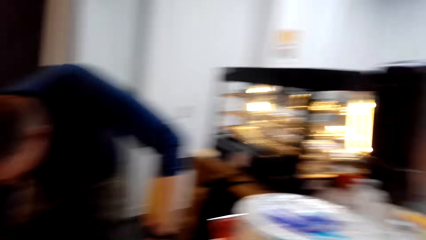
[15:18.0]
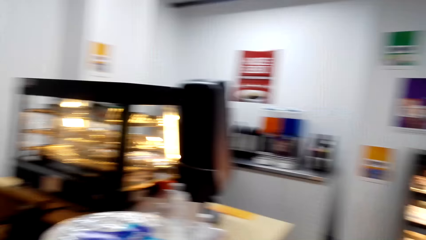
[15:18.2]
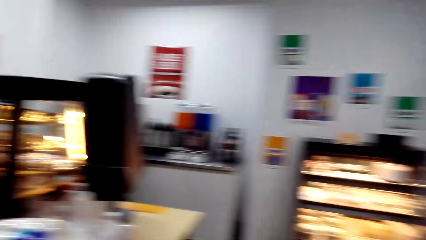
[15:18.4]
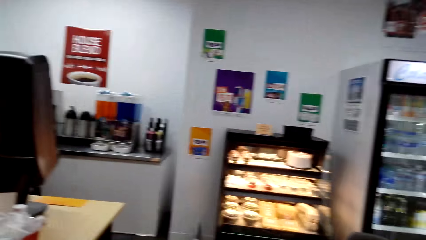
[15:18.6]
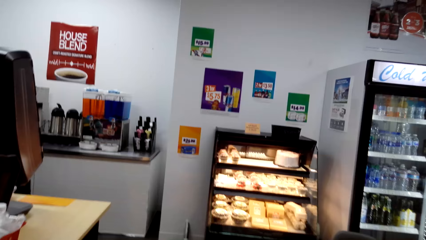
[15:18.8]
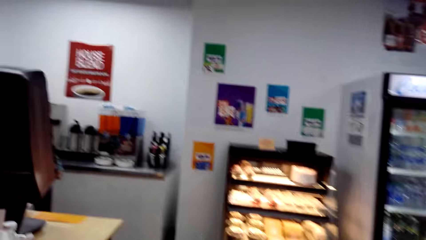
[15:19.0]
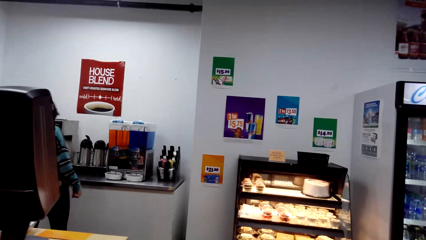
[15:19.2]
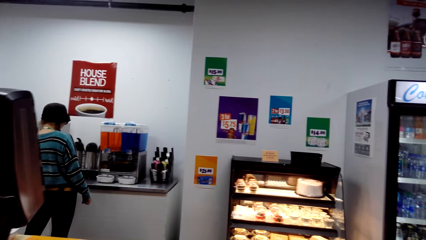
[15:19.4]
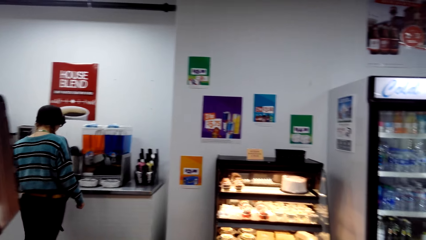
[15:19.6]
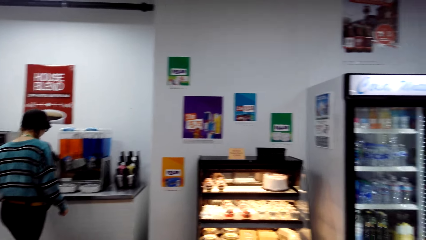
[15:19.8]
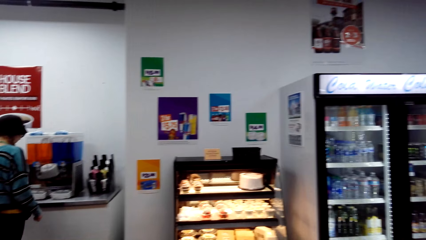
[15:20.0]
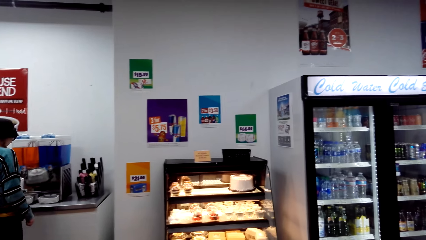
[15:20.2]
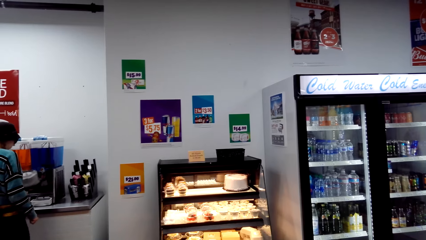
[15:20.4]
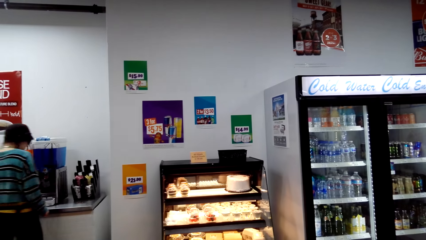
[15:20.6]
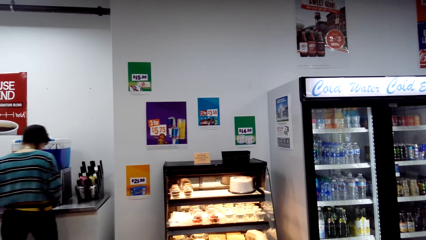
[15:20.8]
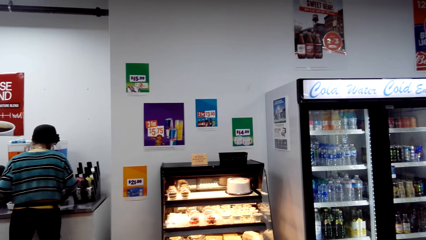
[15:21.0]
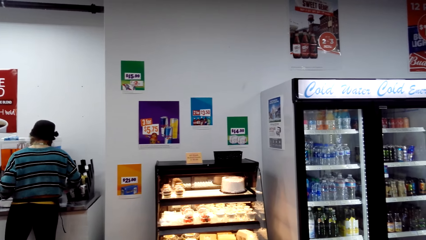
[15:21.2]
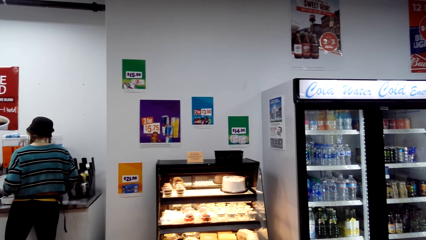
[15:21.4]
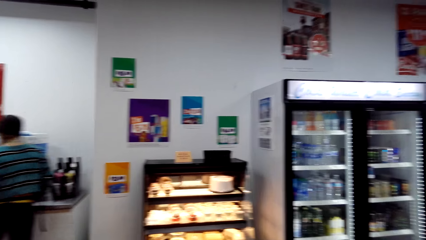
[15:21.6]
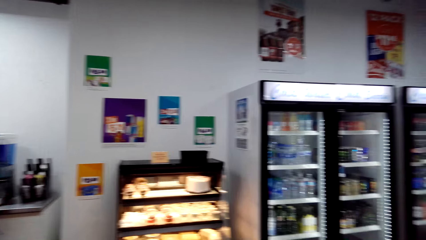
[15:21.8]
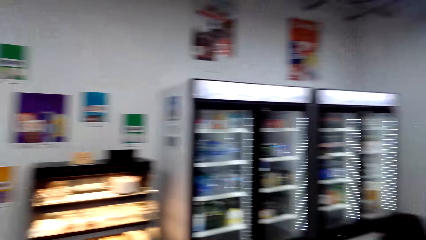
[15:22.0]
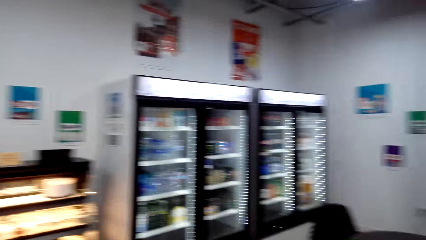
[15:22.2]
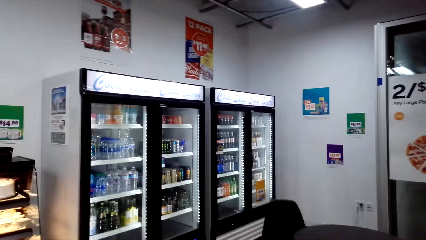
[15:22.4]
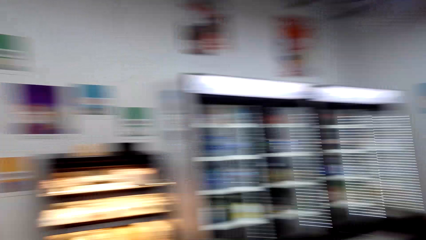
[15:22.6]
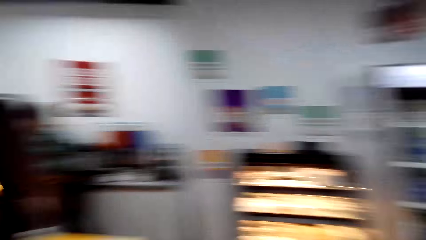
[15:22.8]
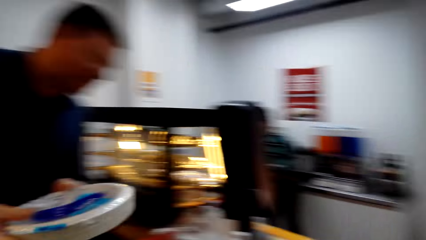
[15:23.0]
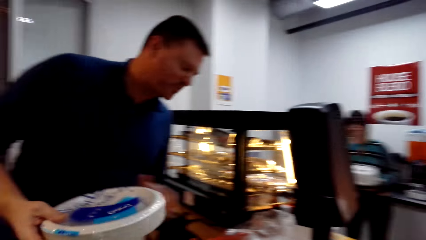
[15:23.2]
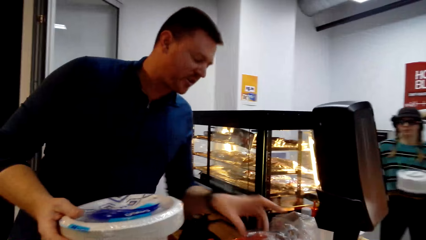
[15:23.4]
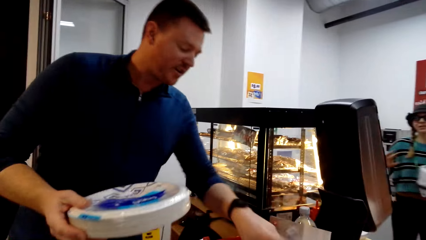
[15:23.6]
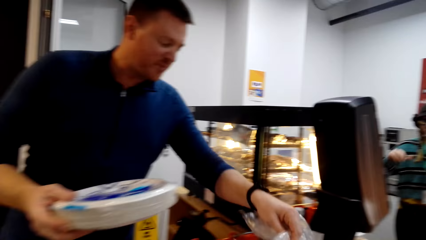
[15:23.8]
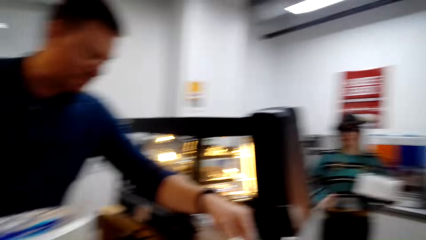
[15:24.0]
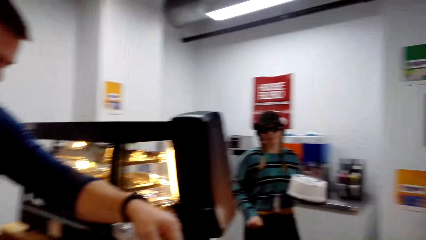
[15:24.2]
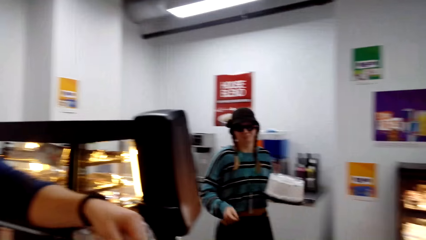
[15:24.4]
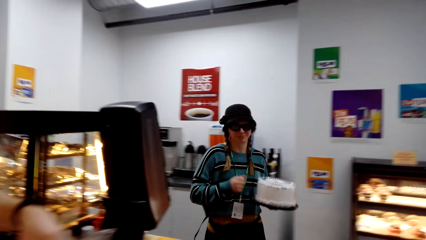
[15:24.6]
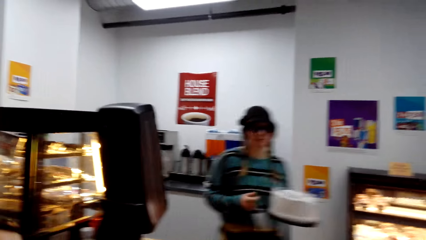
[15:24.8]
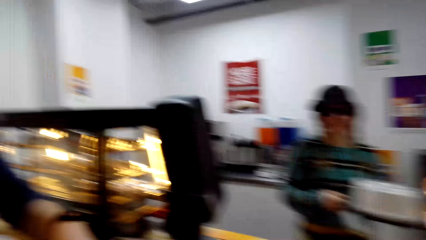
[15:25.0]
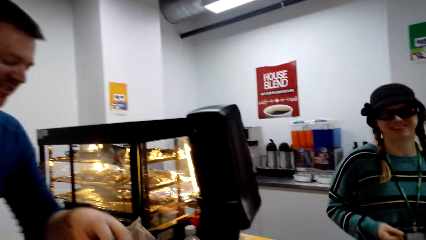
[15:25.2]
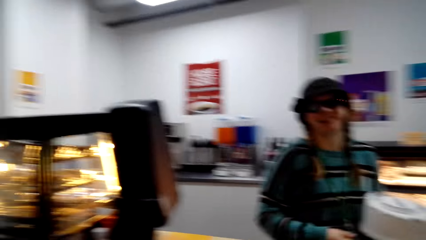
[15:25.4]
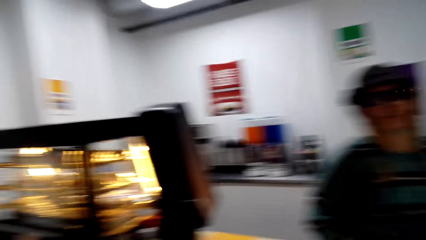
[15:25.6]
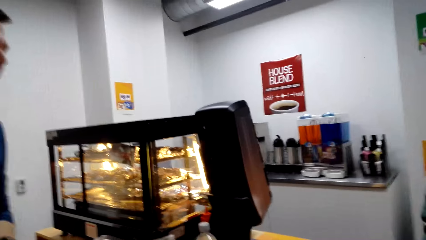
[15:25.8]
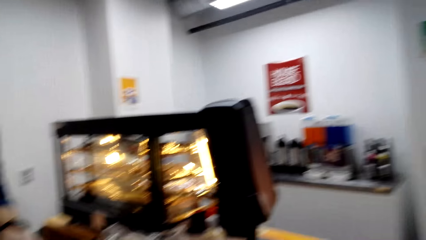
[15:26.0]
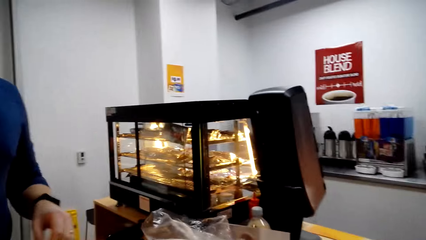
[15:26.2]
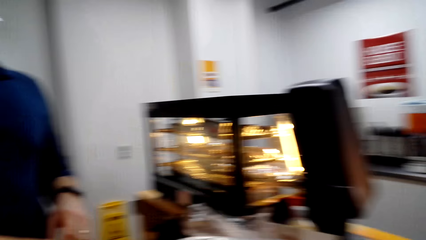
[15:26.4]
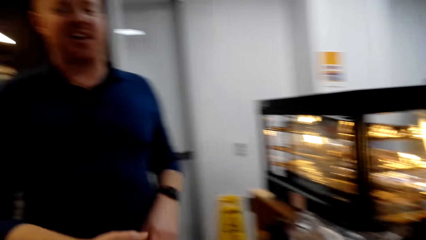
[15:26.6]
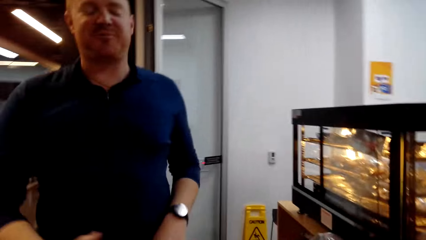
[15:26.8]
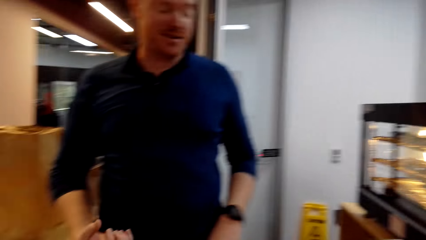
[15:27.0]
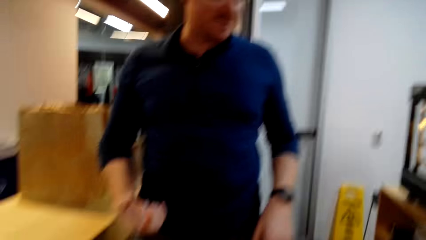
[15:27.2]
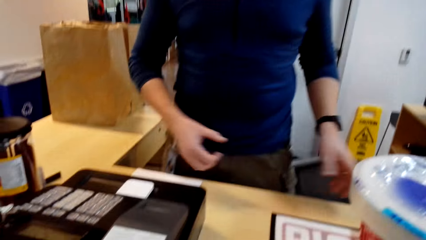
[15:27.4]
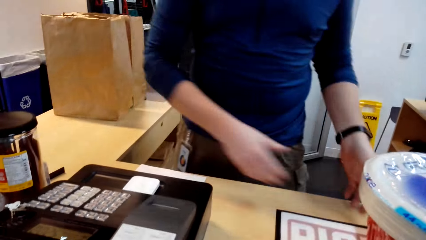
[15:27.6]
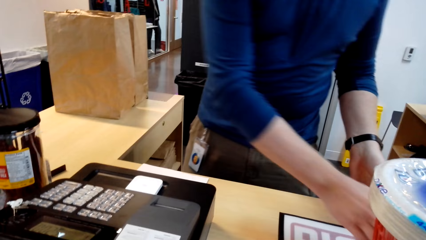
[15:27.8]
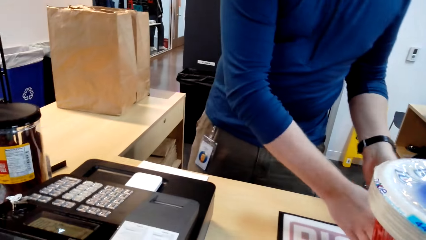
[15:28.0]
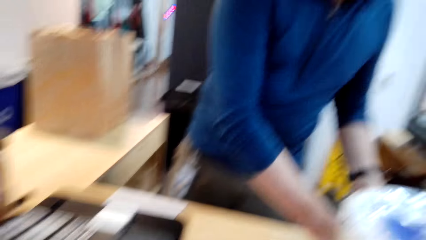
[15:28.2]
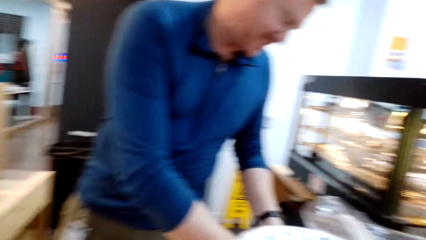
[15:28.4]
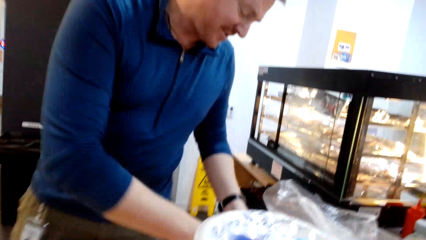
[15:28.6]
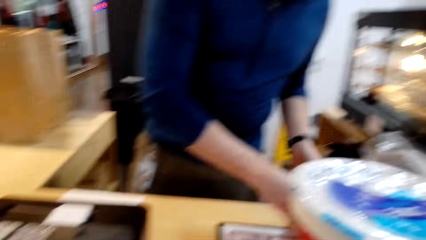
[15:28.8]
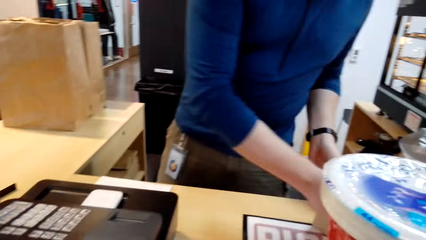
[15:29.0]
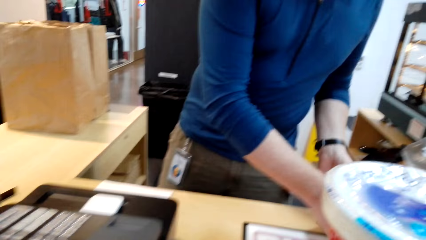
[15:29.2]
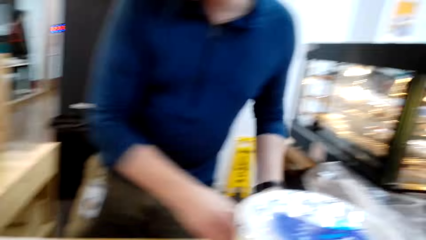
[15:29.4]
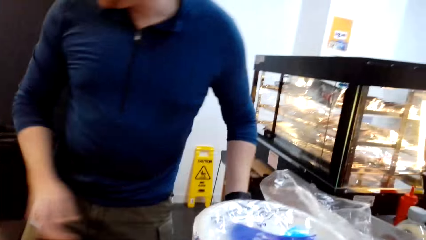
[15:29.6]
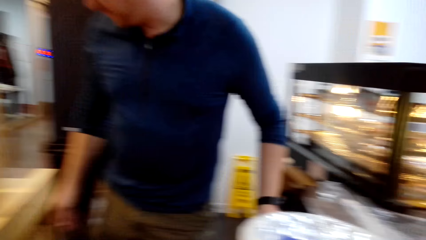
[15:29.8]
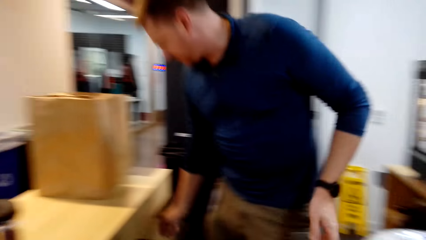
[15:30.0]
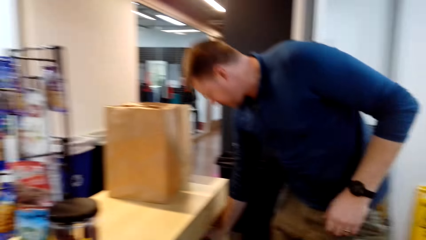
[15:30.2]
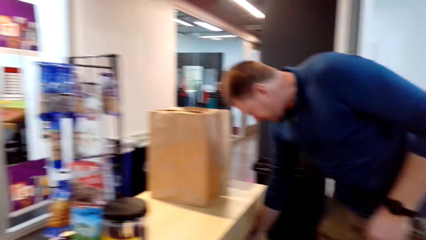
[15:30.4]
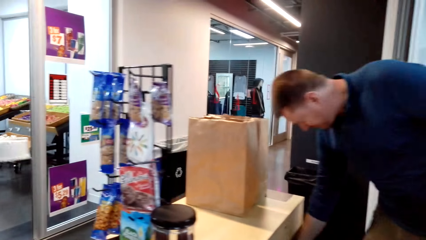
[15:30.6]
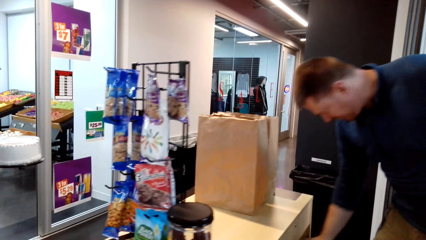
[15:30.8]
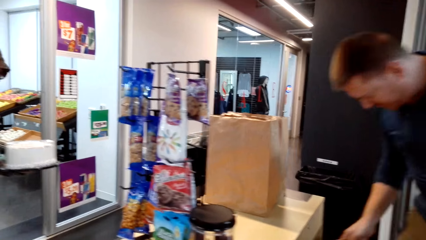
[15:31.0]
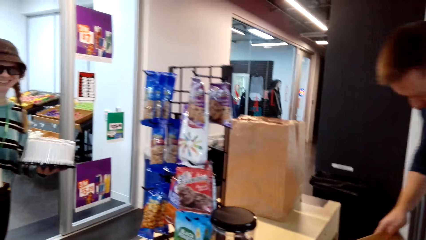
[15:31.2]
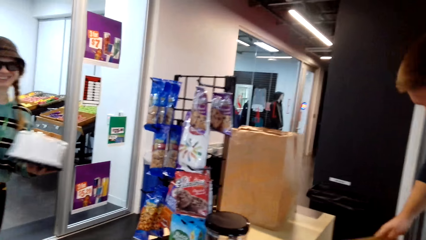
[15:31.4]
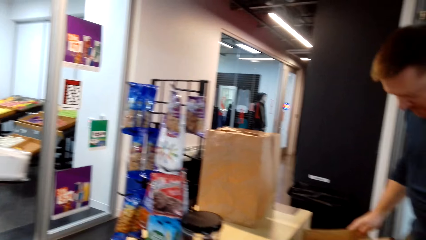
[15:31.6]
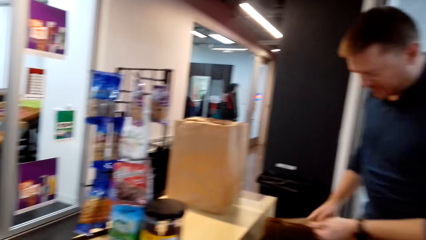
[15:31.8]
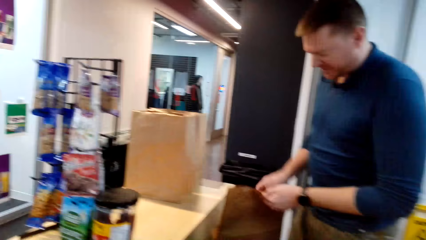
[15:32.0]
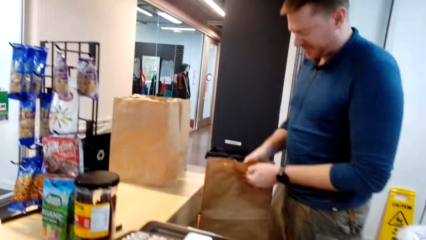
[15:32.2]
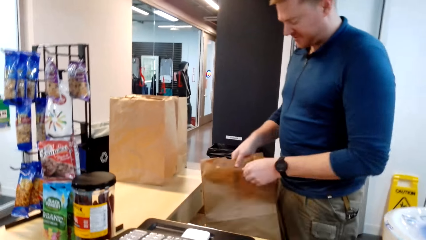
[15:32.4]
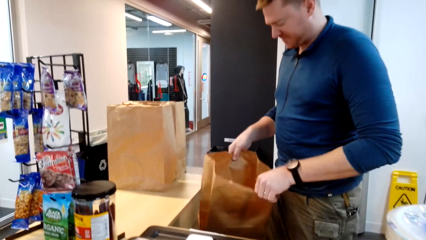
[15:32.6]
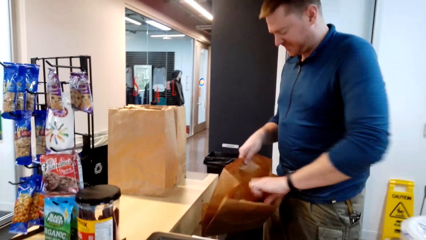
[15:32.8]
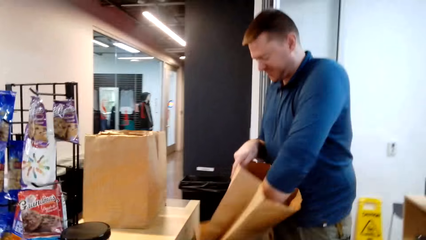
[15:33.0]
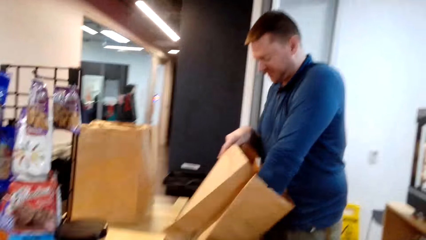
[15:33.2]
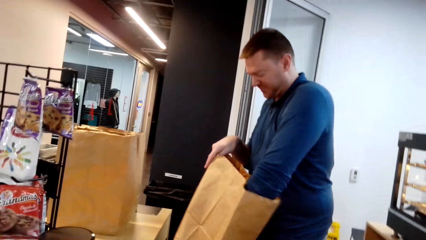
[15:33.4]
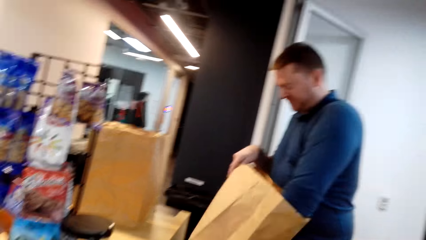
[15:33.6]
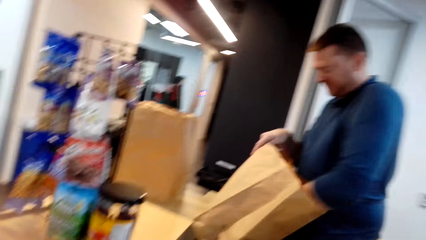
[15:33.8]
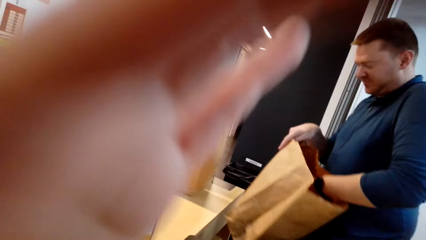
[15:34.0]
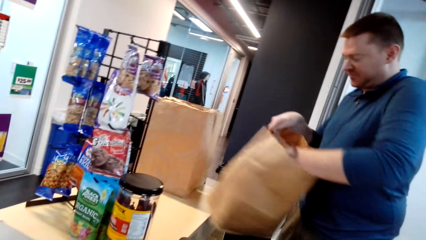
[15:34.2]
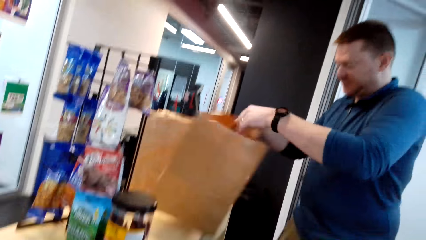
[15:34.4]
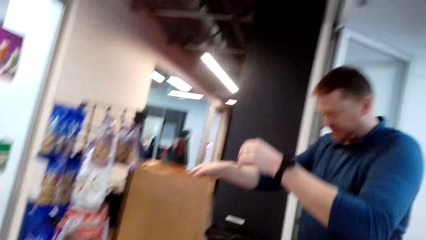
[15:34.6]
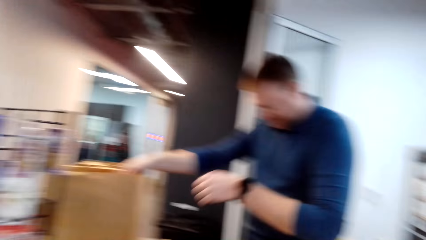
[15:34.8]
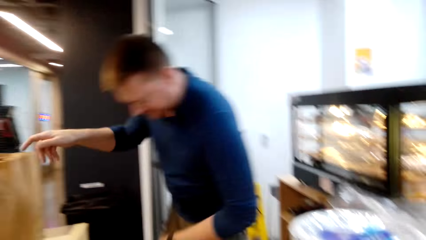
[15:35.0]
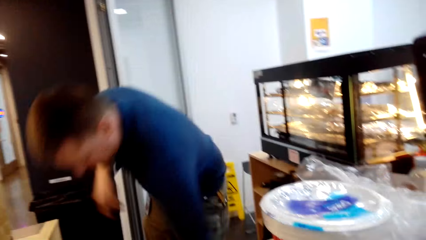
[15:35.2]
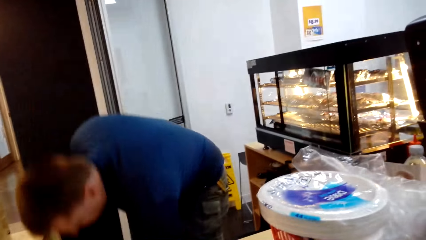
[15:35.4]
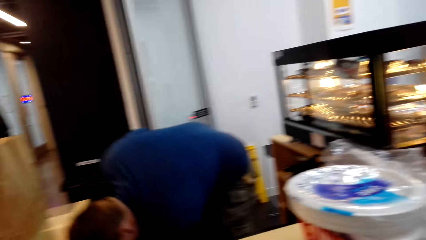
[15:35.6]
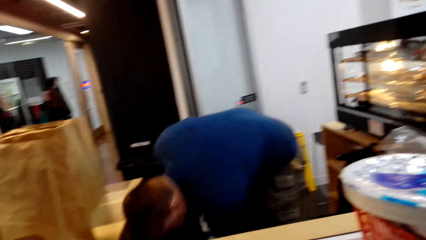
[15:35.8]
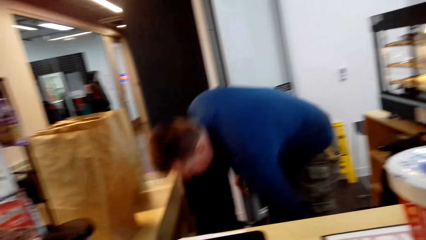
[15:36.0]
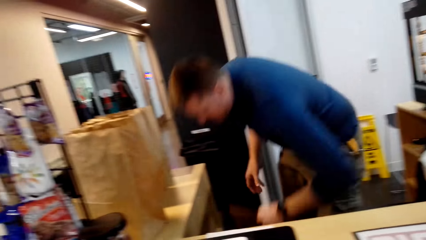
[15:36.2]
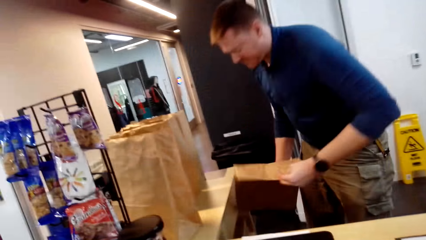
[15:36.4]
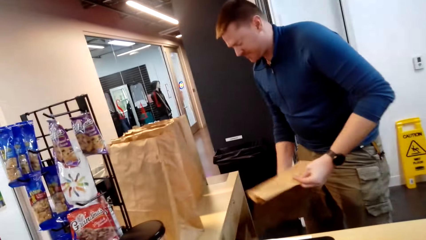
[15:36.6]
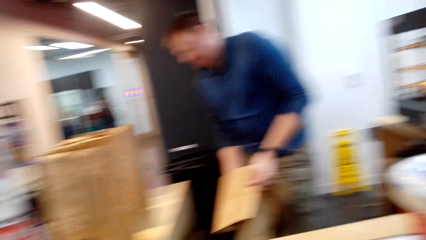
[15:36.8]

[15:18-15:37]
The camera wearer looks around. A man holds a plate in his hand. A woman walks towards the camera wearer. The man converses. The man takes the packet or packing bag, looks in the packet, and puts the packing bag on the table.
